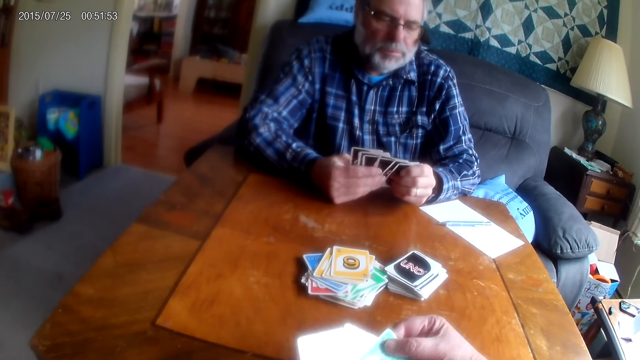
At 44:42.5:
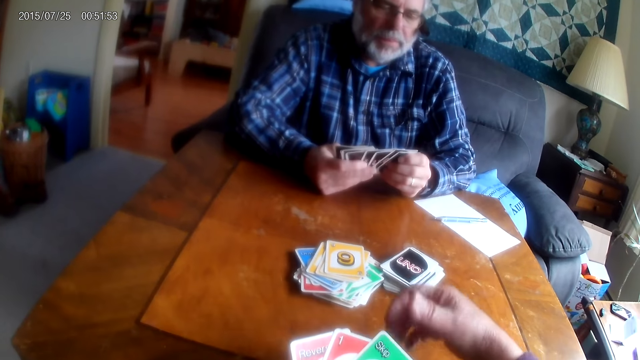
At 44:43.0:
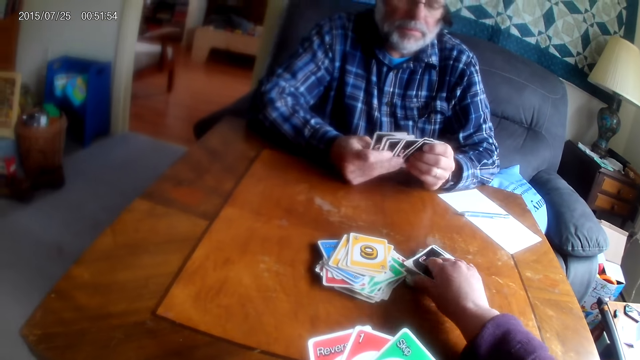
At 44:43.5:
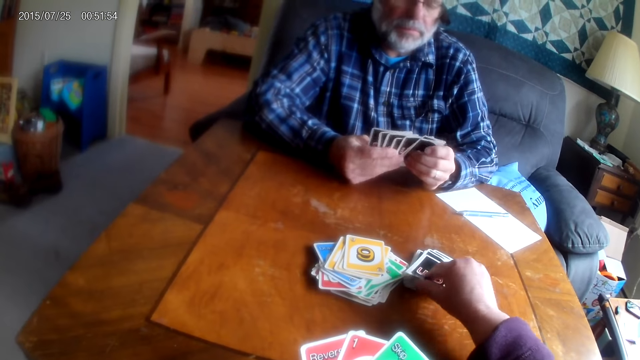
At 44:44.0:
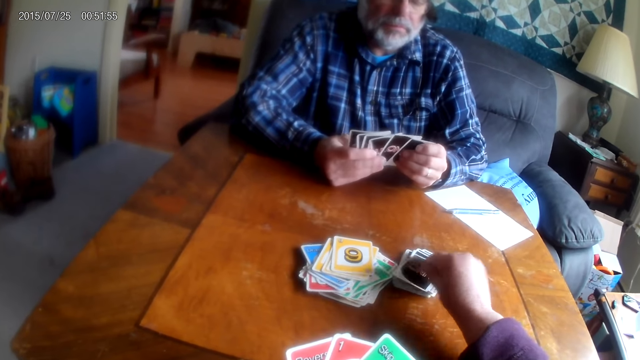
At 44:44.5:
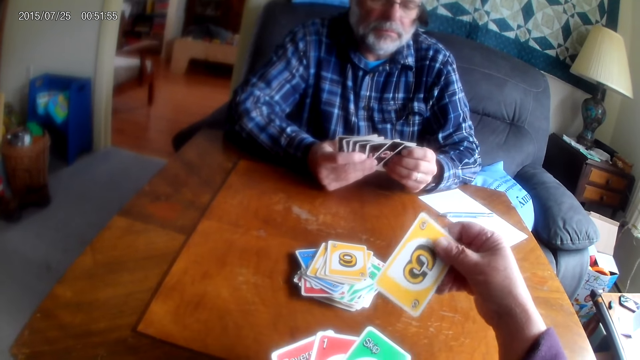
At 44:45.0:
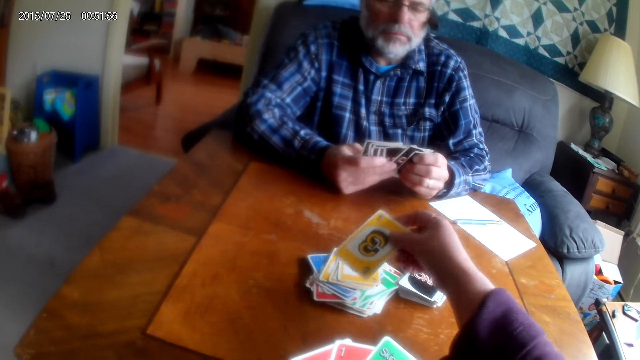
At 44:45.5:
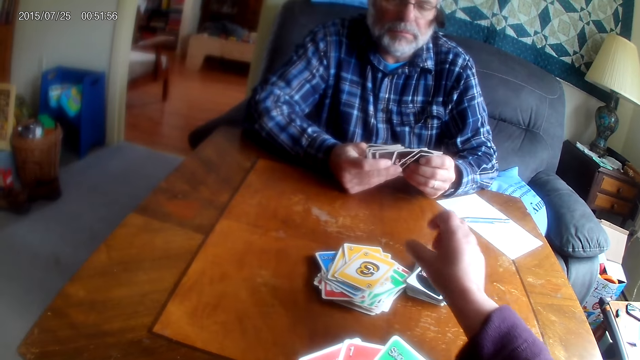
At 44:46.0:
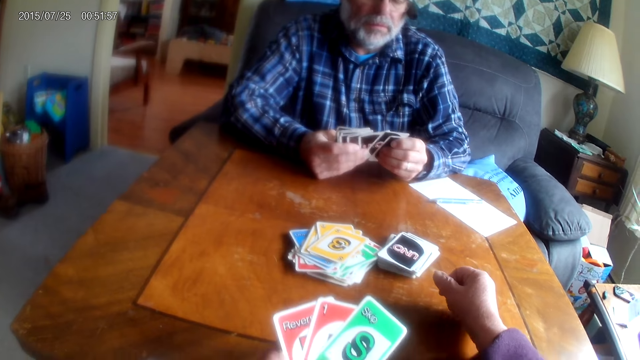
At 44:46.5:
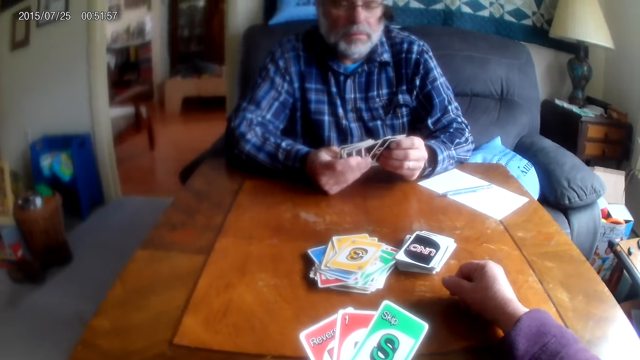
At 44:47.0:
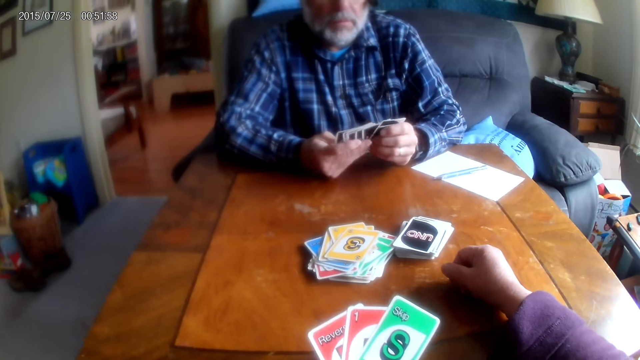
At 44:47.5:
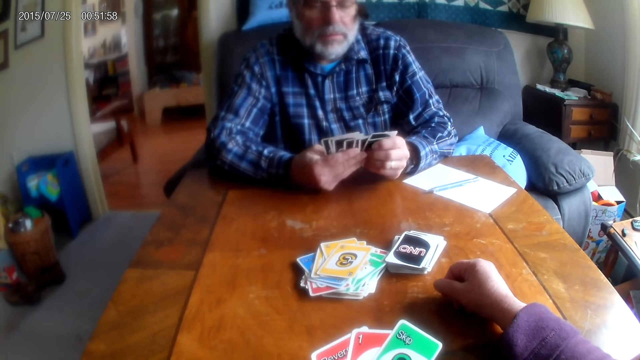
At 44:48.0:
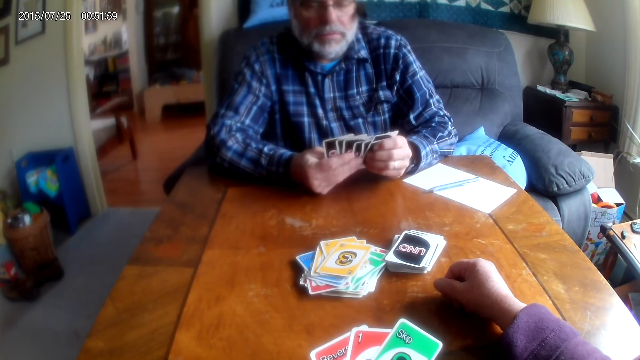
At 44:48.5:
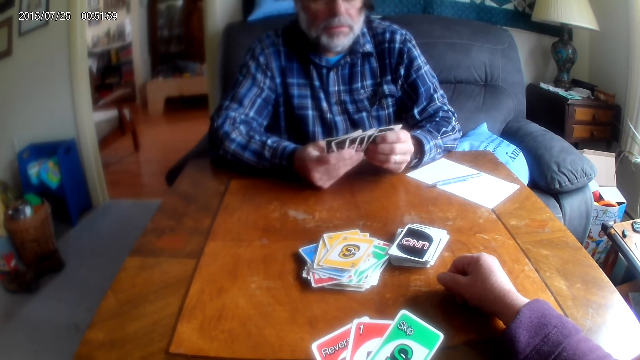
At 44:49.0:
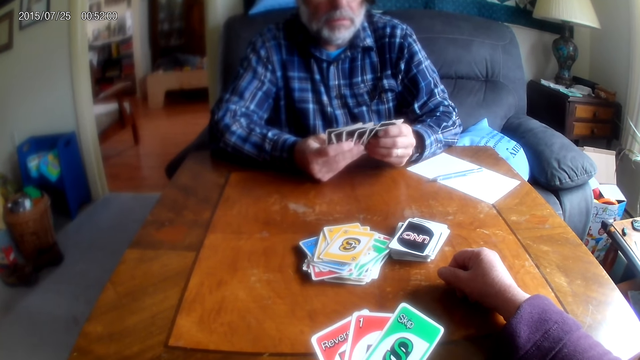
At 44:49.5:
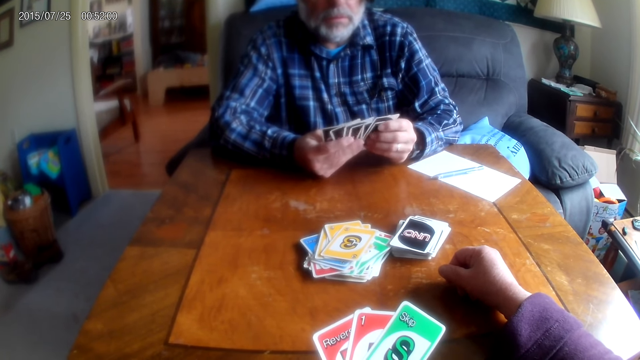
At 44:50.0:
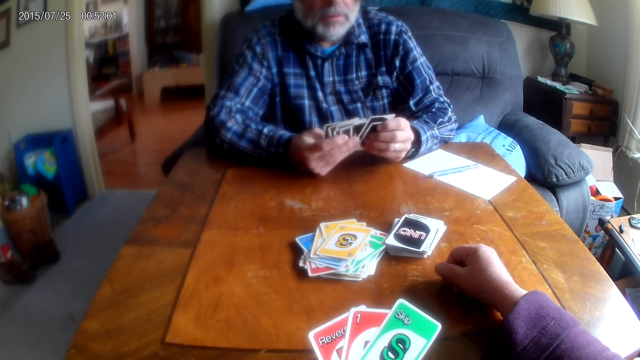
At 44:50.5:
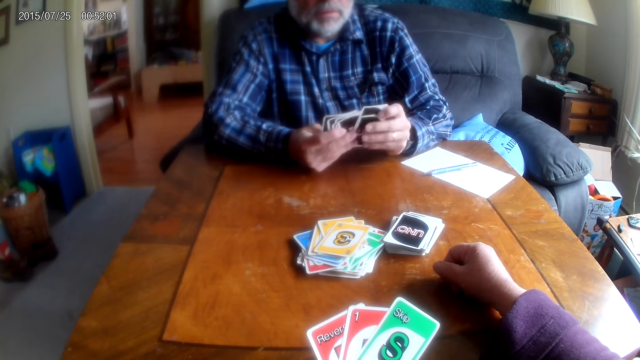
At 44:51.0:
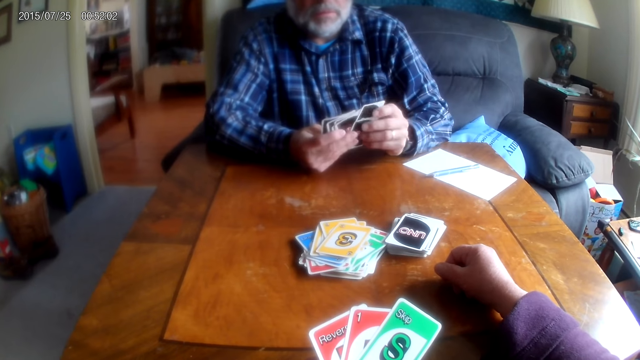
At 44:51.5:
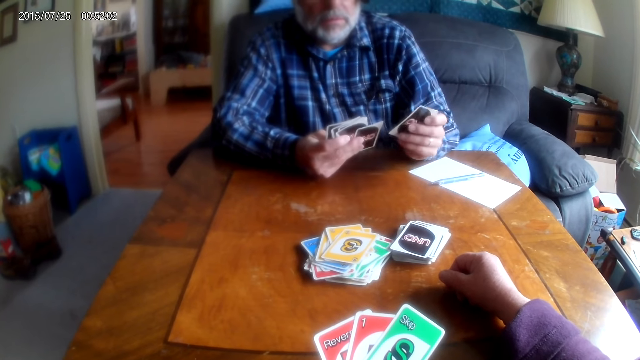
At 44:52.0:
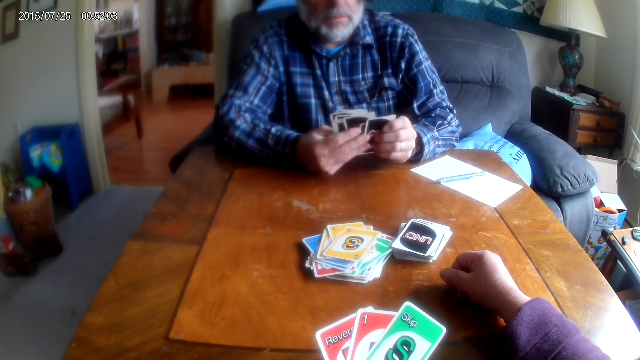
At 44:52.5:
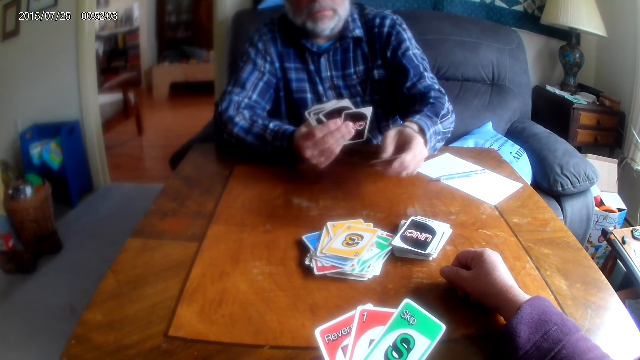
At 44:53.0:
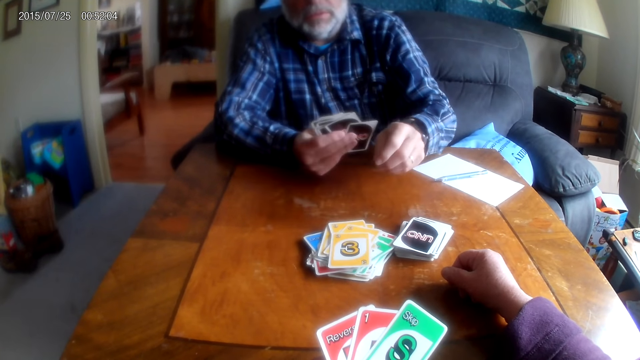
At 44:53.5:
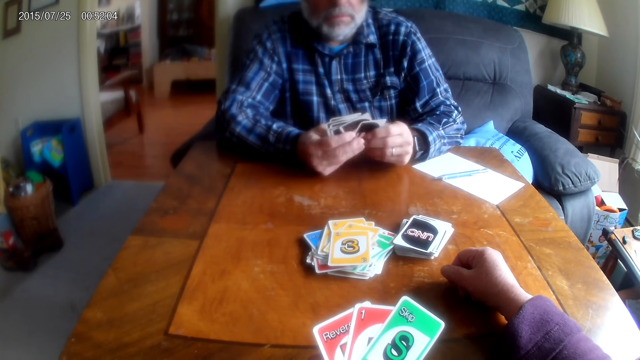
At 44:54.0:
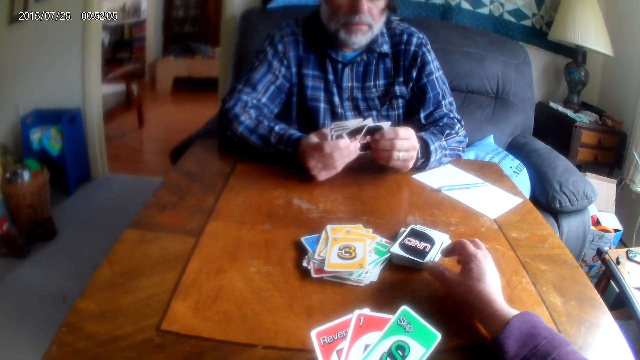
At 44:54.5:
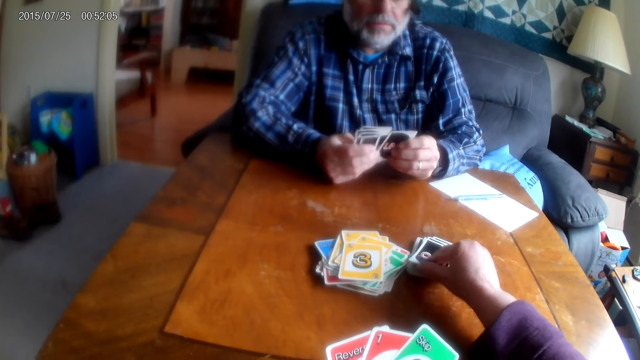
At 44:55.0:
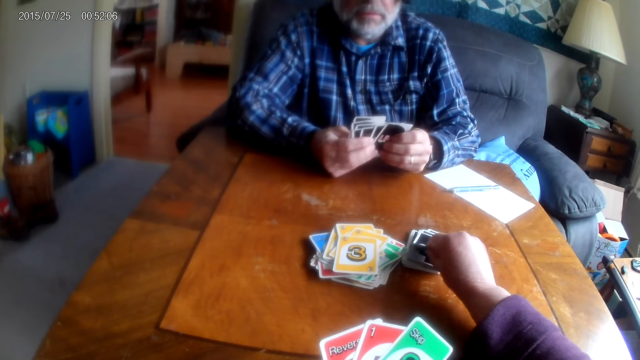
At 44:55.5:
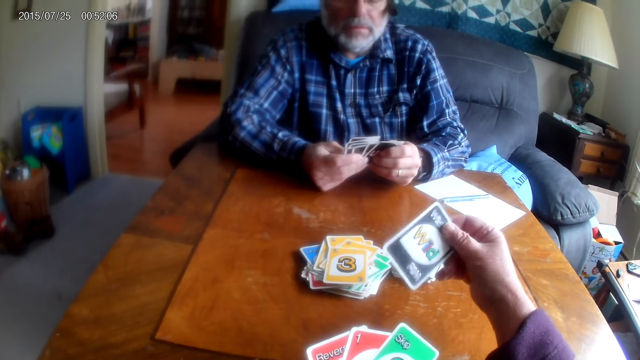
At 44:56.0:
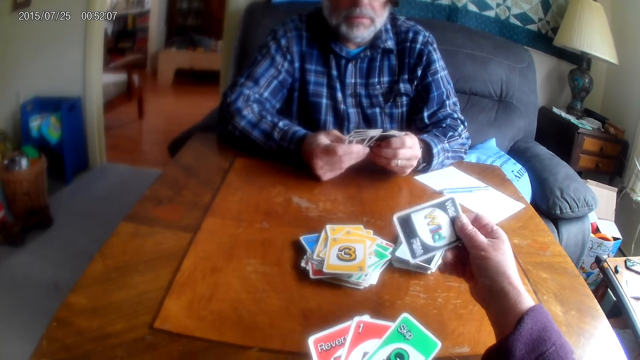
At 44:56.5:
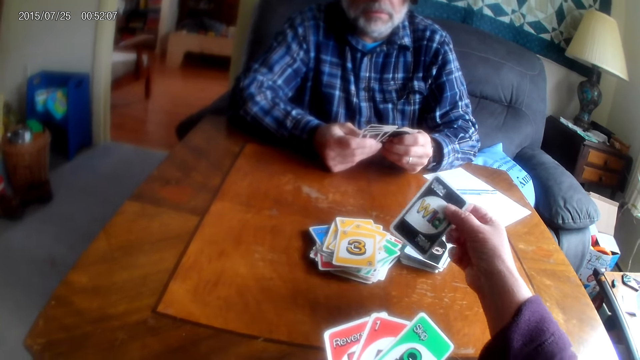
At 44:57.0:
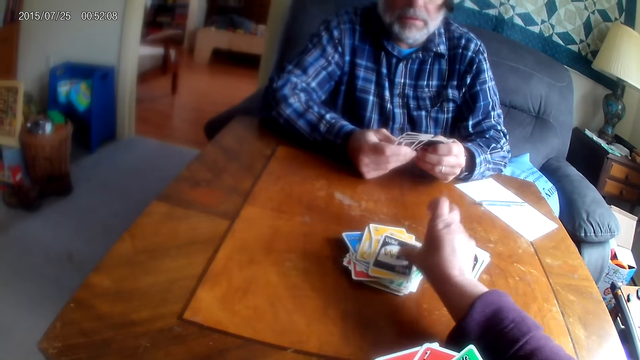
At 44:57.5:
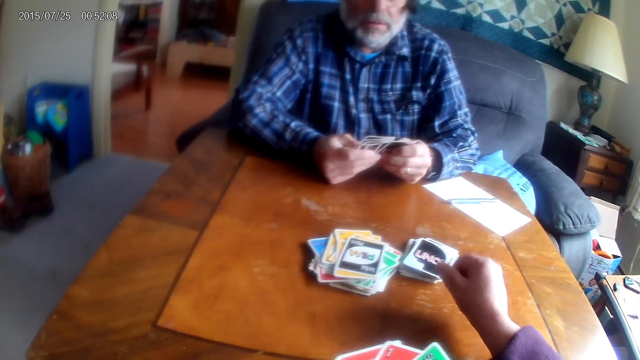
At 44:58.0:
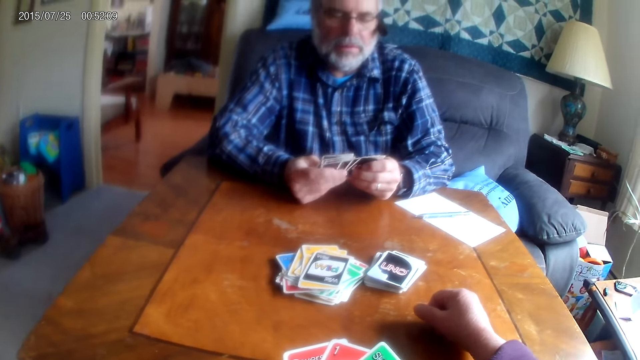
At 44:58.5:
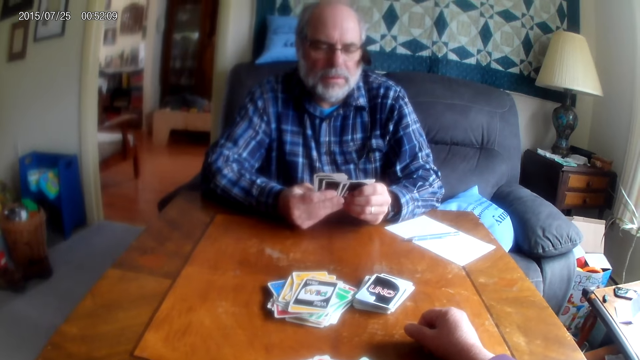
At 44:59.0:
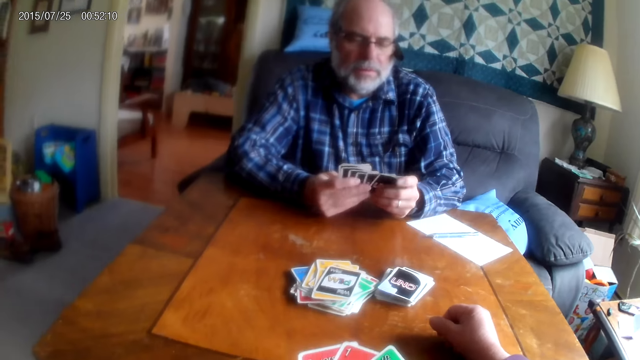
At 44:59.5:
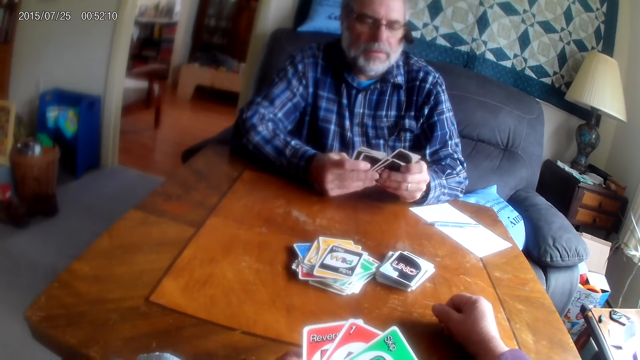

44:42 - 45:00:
The camera wearer picks a card from the table and places the card on the table. A man arranges cards. The camera wearer puts a hand on the table. The man places a card on the table. The camera wearer picks a card from the table and places the card on the table.

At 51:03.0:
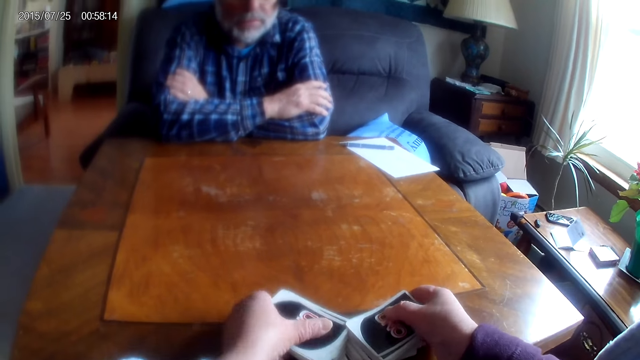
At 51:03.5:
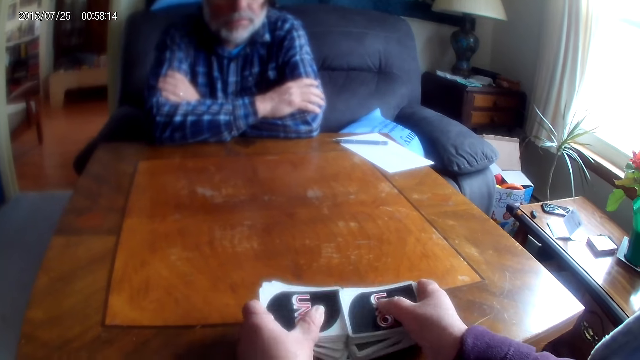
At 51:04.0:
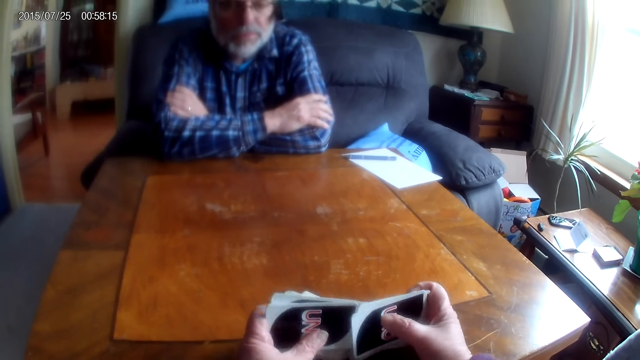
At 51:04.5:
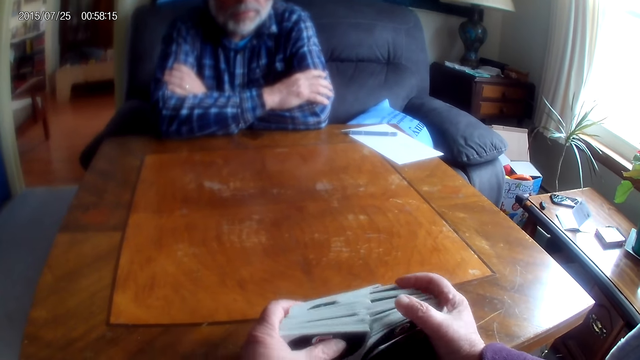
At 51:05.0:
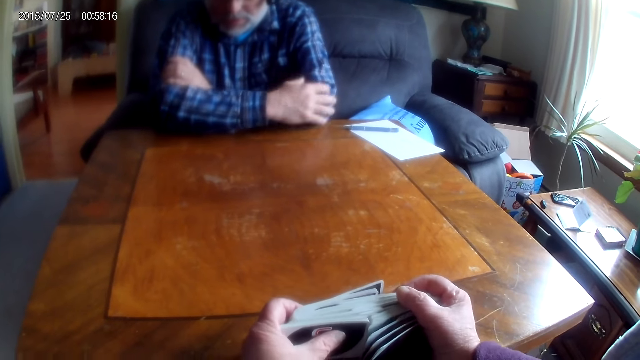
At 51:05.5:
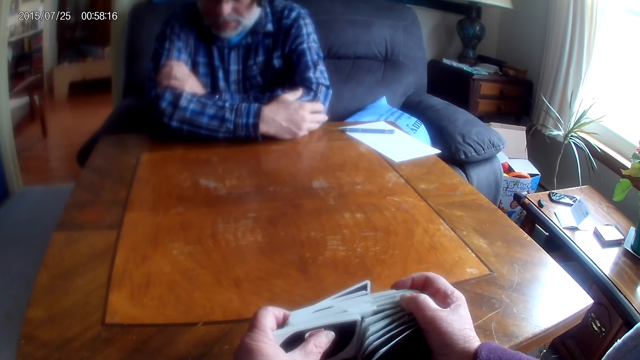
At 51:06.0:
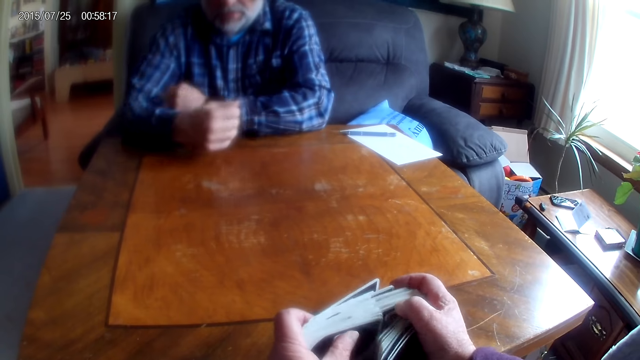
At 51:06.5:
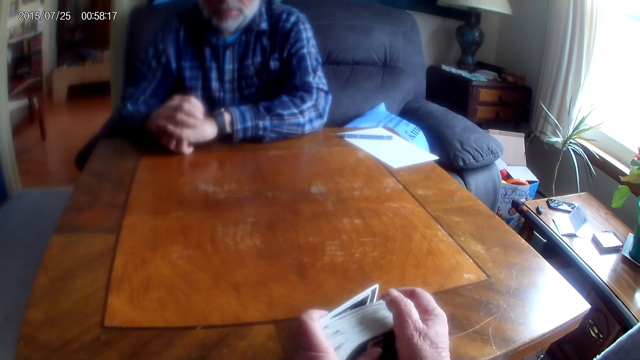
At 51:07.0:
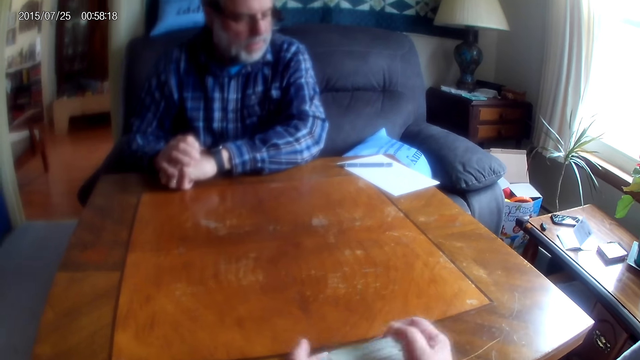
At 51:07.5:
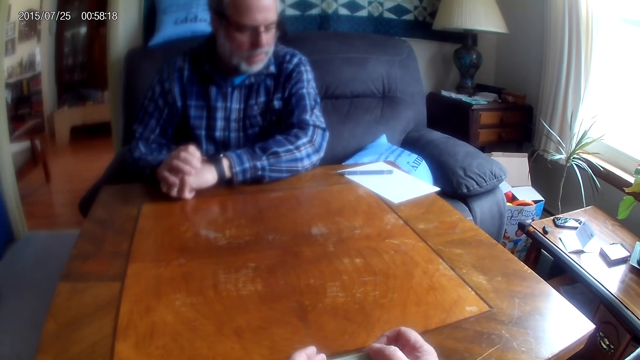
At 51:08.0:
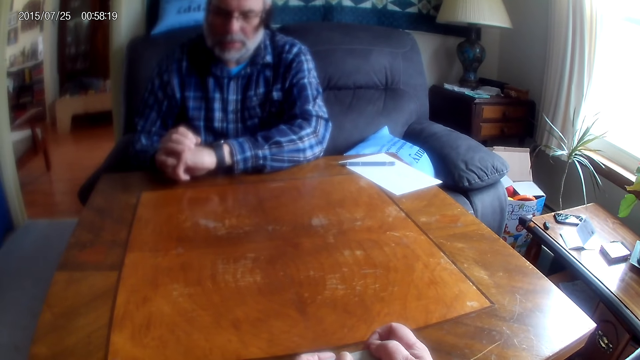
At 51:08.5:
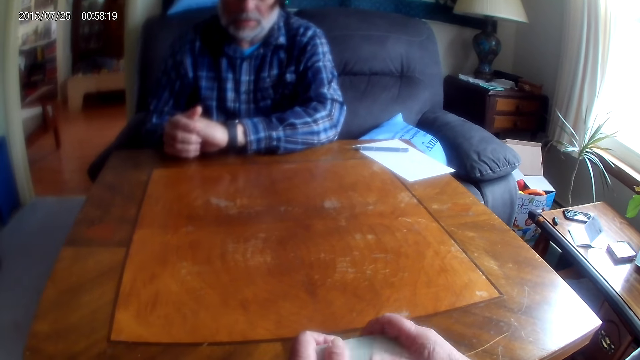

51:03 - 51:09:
The camera wearer responds to a man. They arrange cards.
